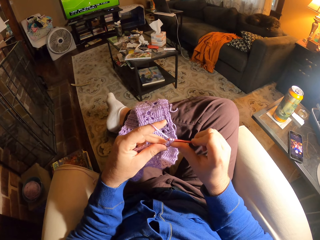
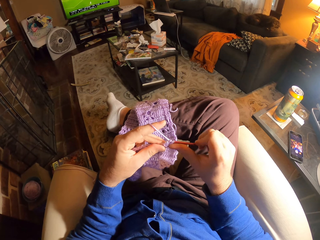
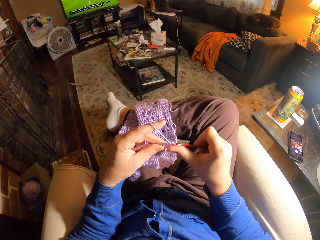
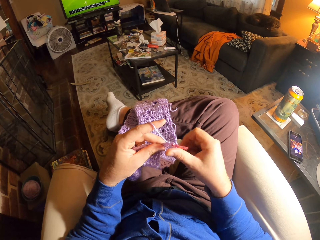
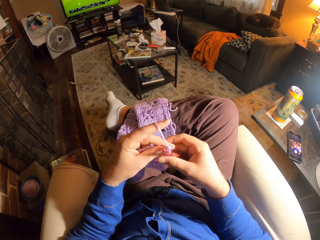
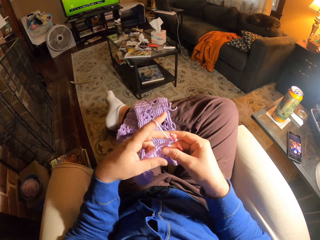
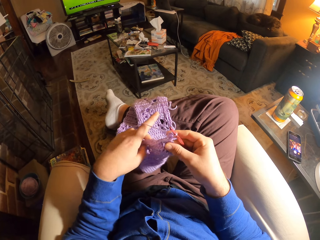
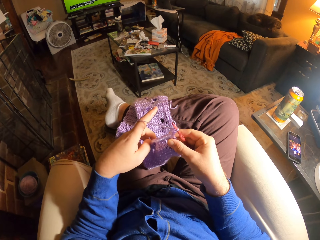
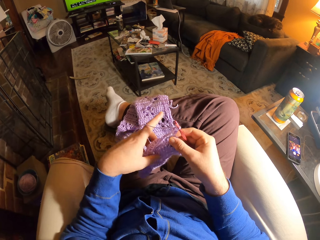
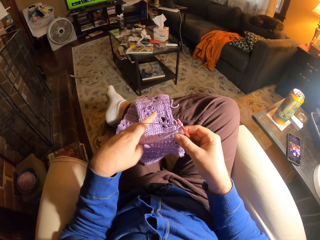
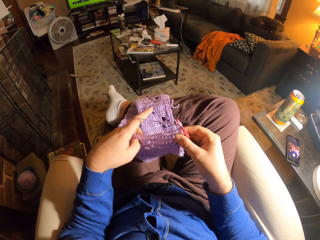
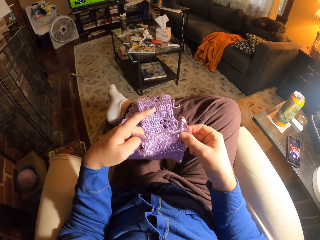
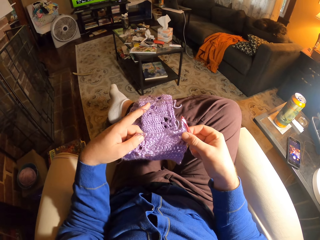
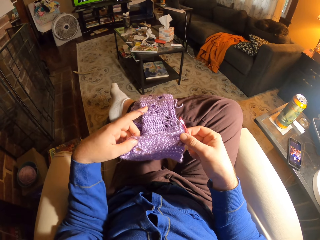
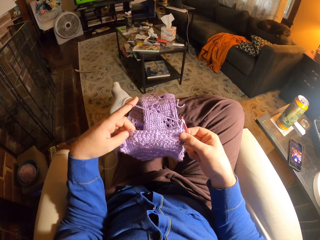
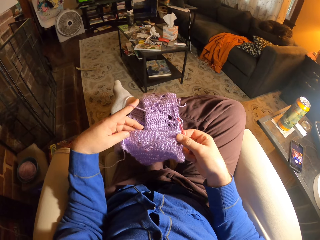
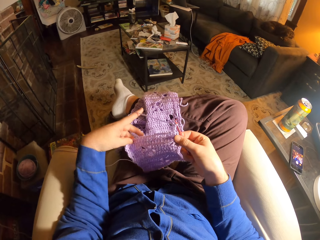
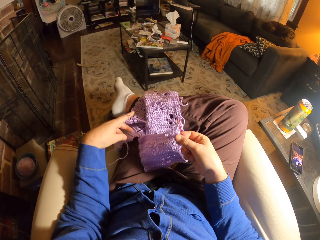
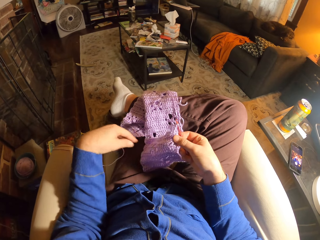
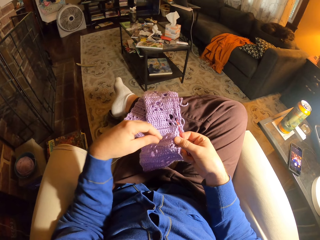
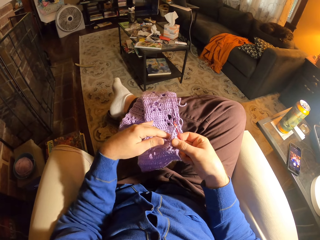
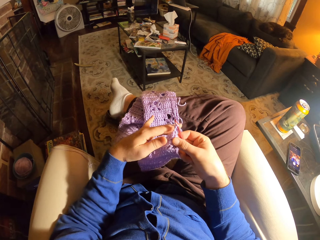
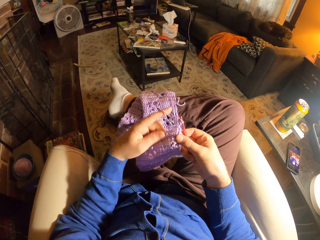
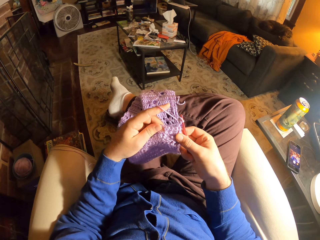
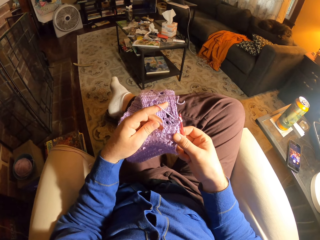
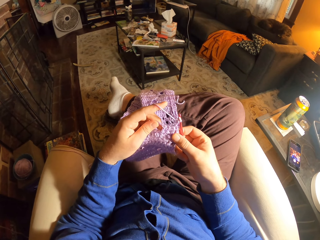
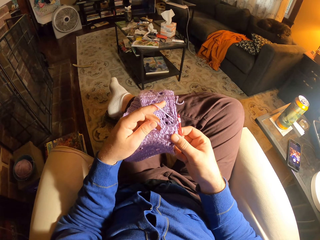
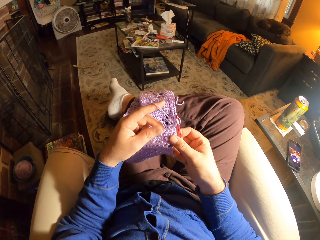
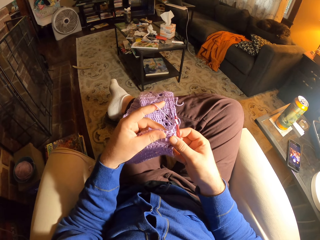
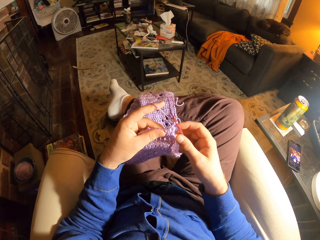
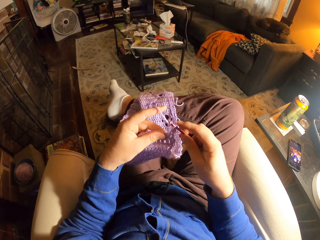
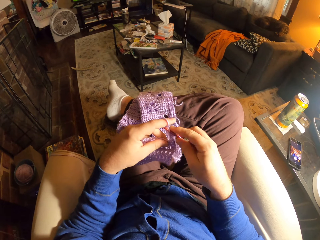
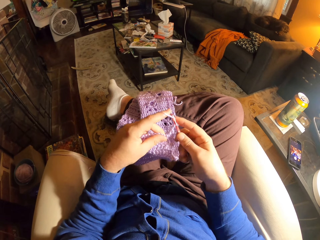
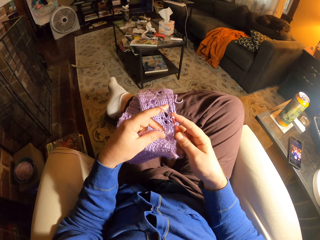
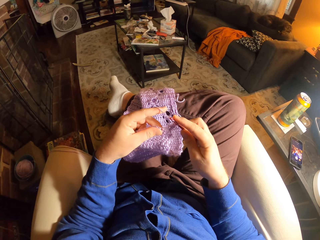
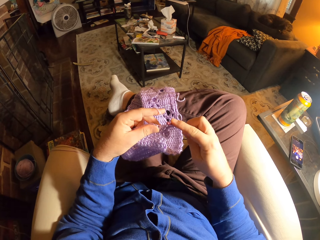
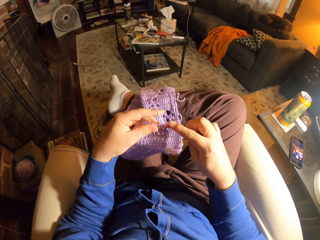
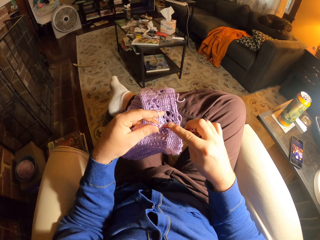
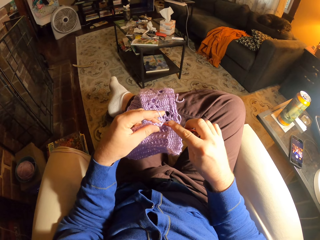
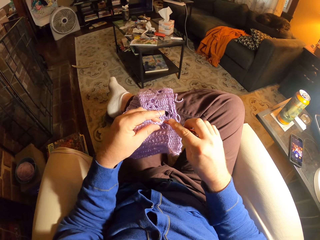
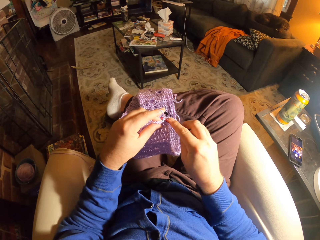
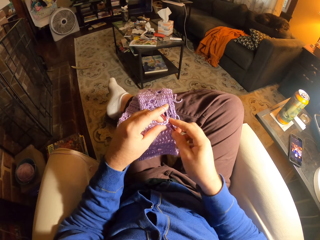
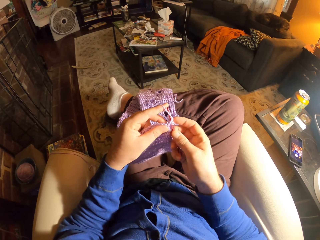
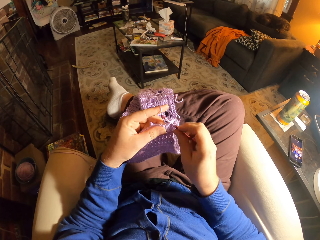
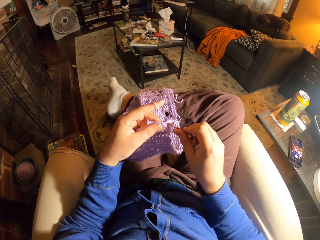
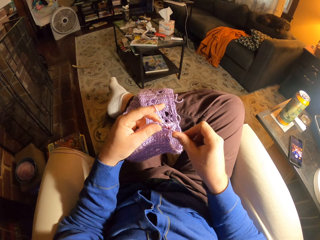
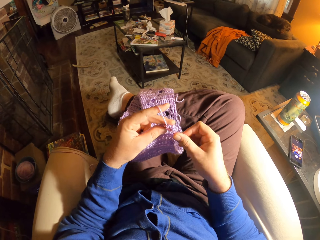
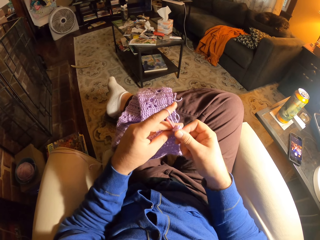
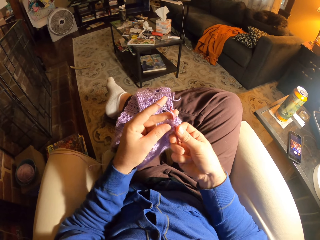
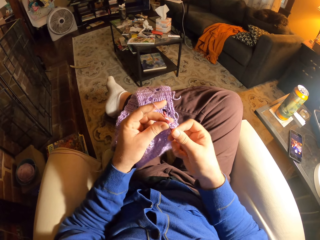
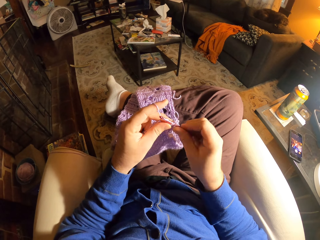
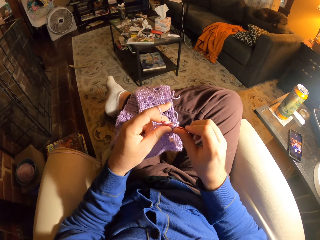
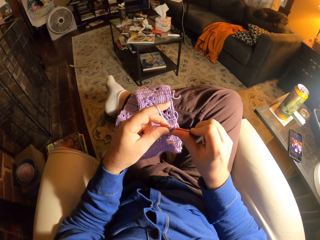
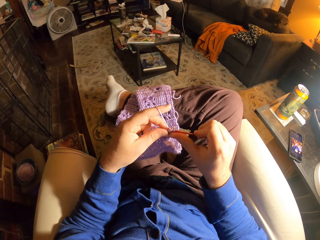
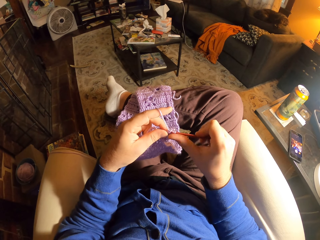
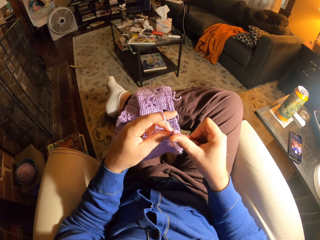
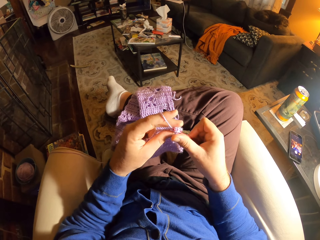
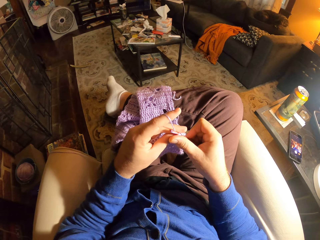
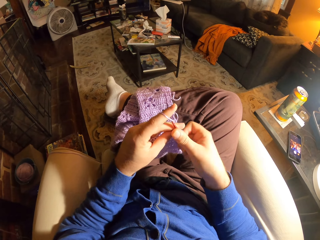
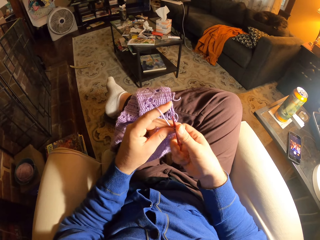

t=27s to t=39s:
The camera wearer checks the knitted garment with his hands. He knits the yarn into the knitted garment with the knitting pin.
